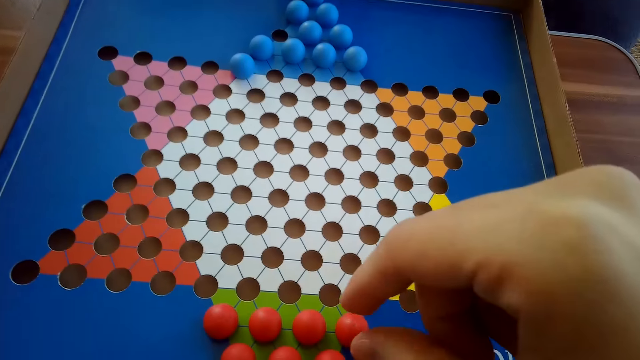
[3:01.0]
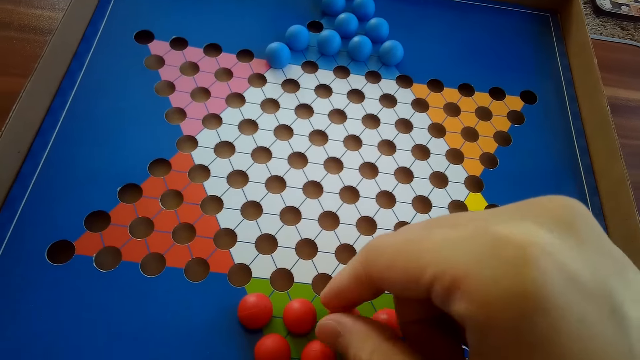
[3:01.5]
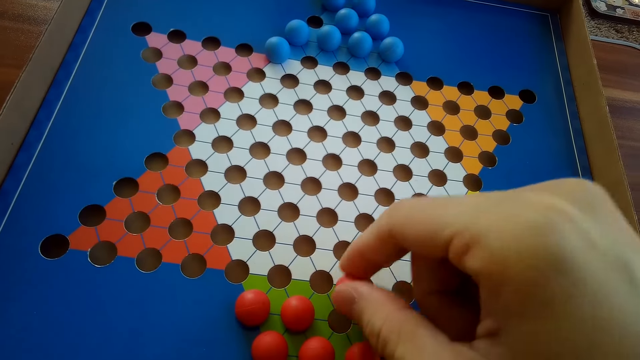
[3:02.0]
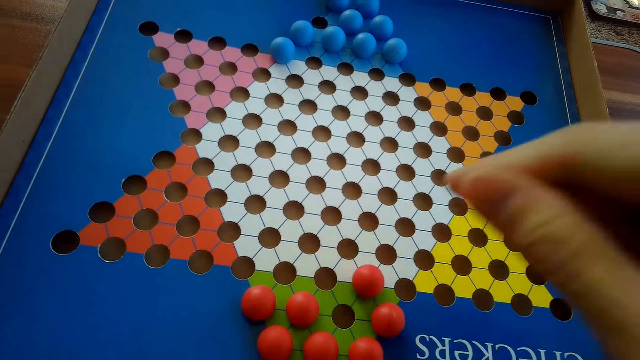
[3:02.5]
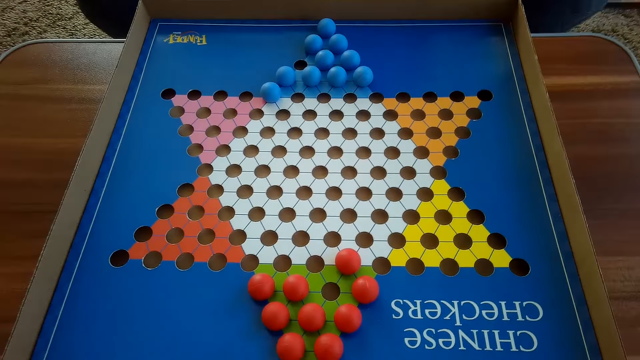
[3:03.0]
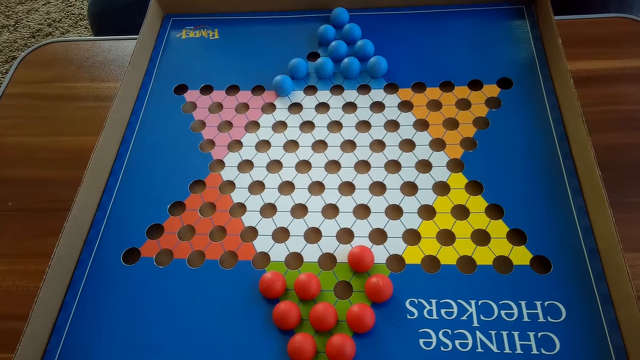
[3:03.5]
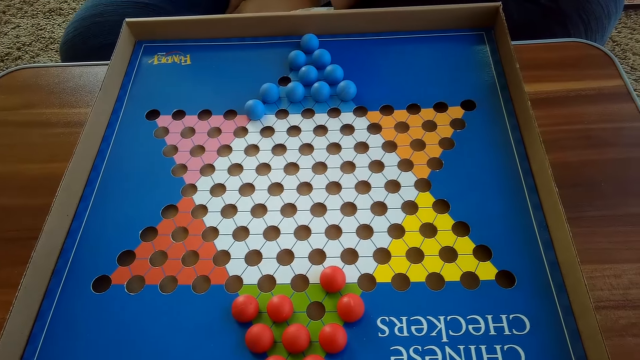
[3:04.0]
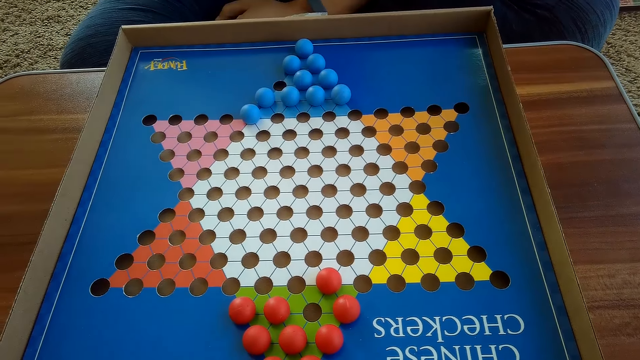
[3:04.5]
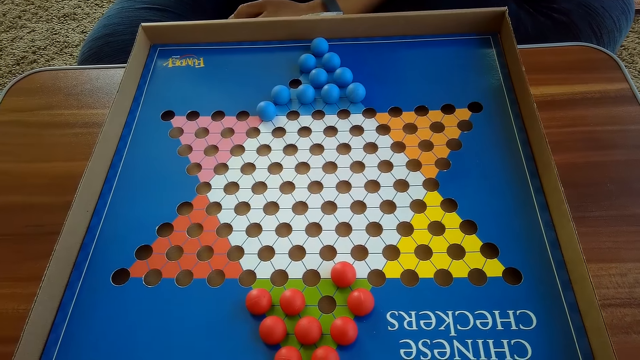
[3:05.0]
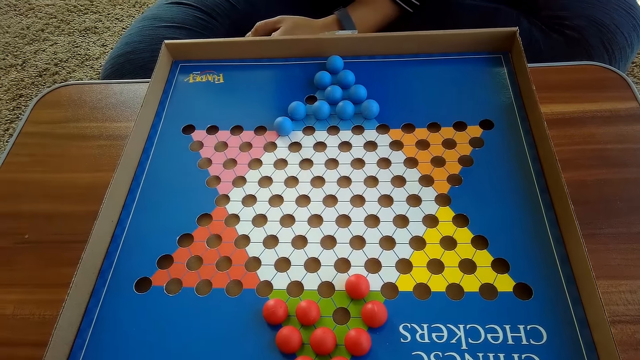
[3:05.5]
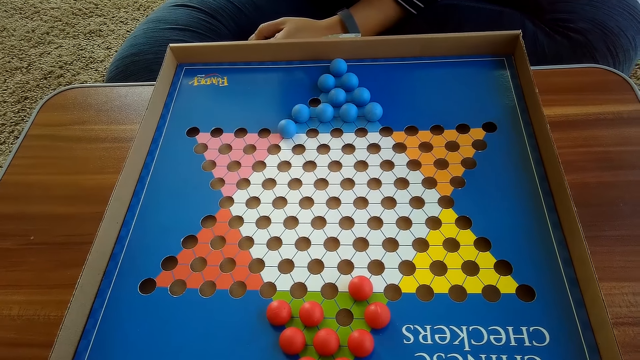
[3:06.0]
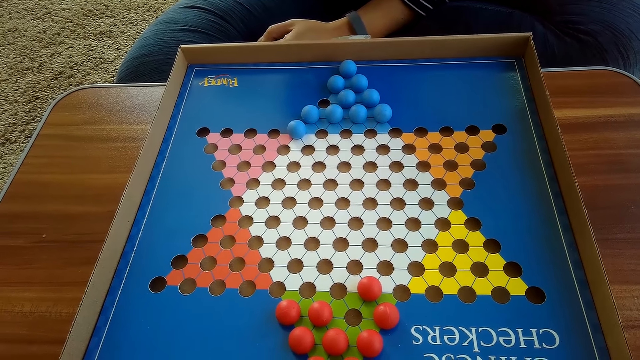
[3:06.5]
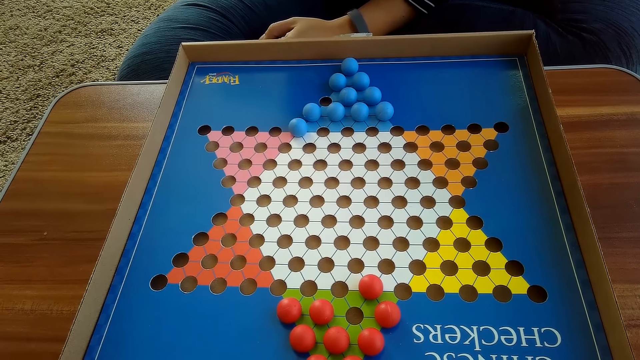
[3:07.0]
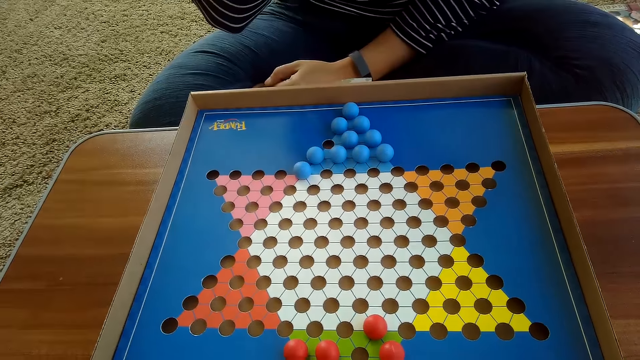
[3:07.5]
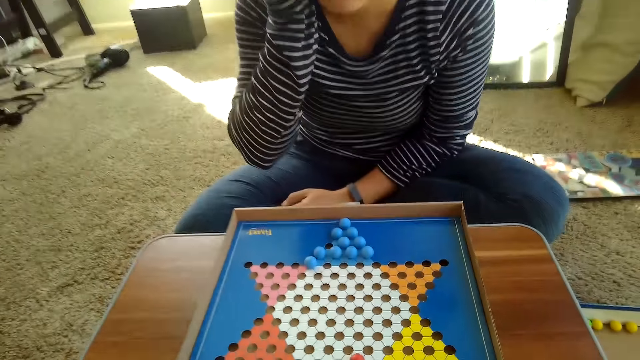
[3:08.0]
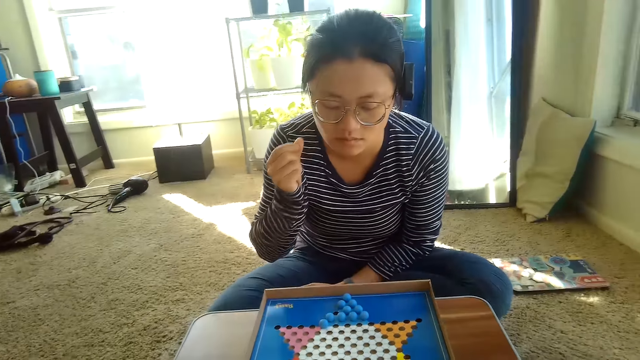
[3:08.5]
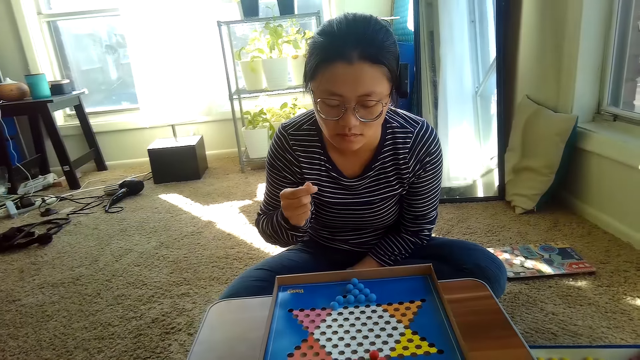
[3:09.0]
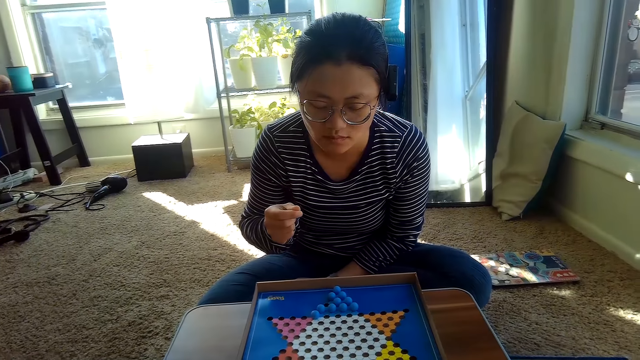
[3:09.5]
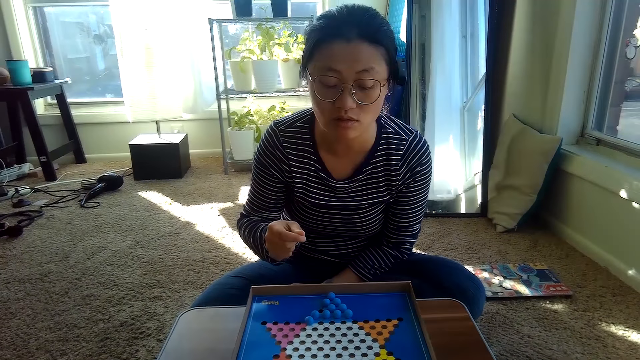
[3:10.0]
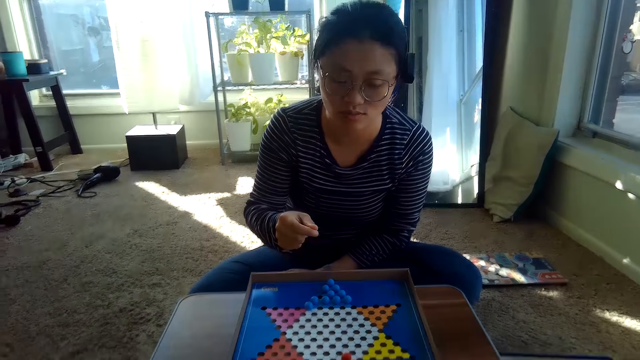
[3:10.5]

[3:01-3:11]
The camera wearer plays checkers and moves a ball. They interact with a person. They look at the game board. They talk to the person.

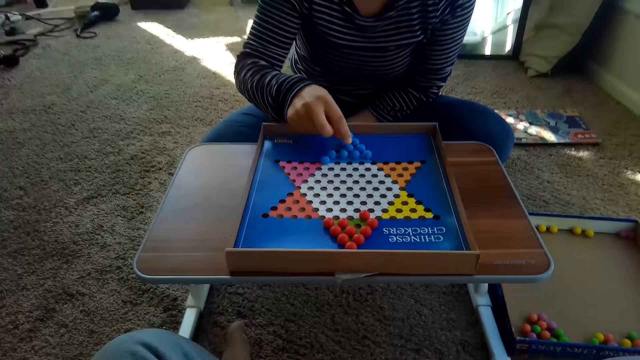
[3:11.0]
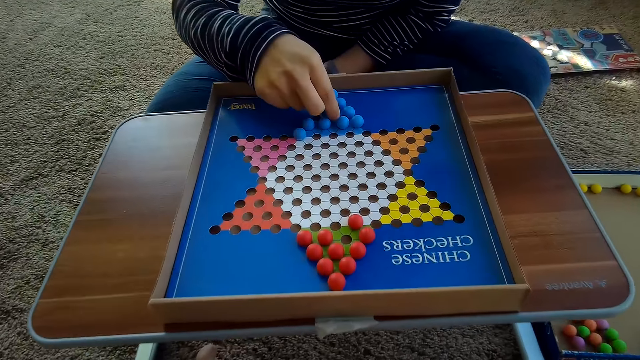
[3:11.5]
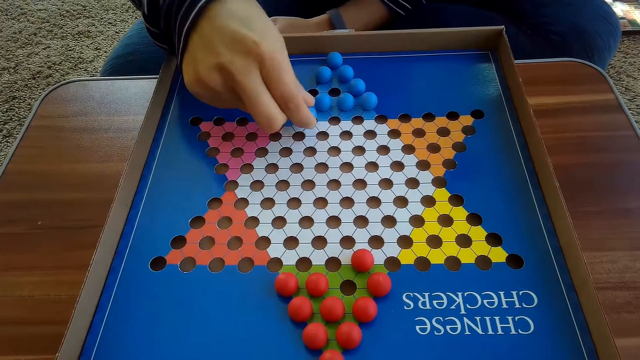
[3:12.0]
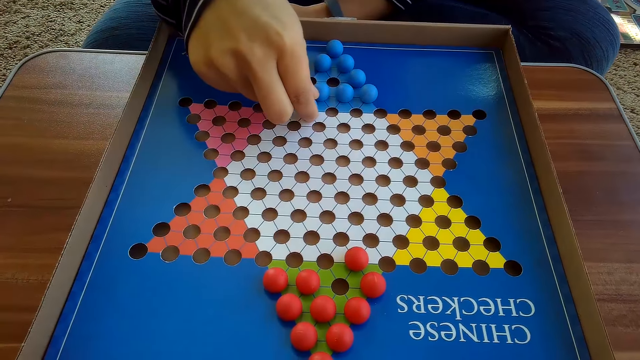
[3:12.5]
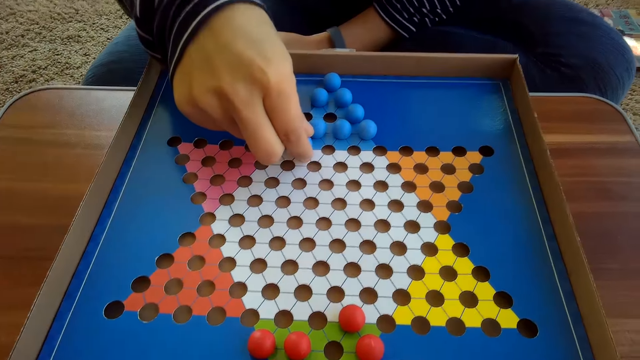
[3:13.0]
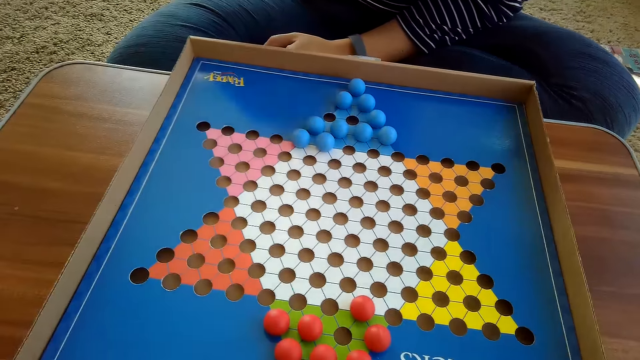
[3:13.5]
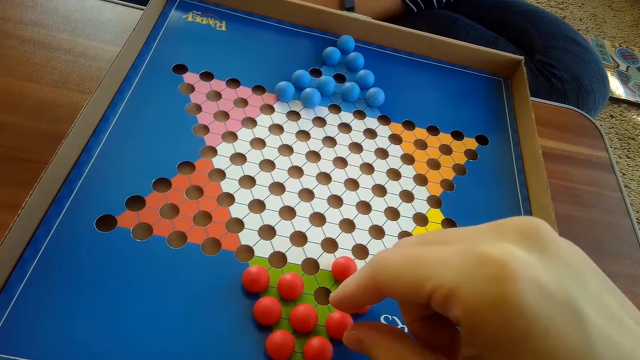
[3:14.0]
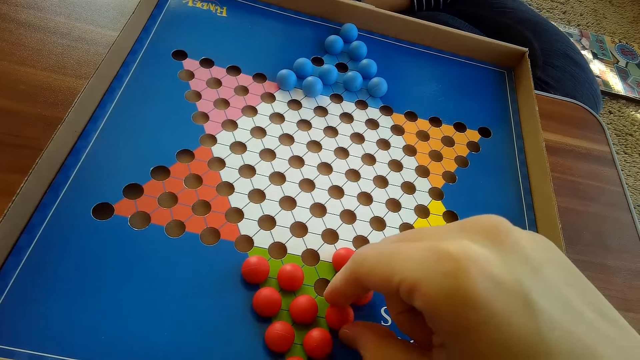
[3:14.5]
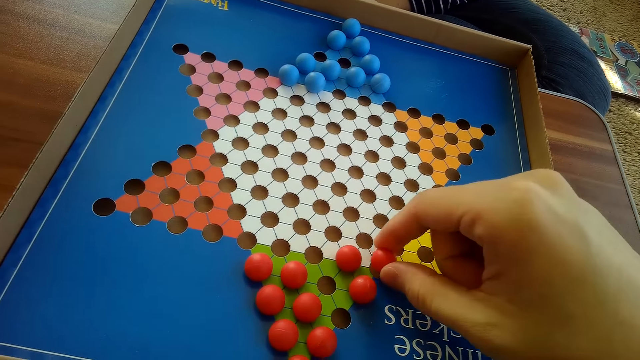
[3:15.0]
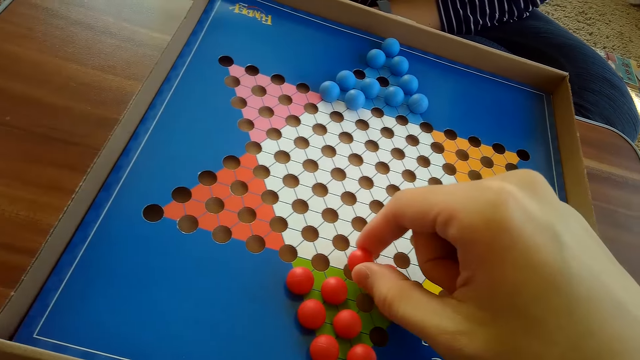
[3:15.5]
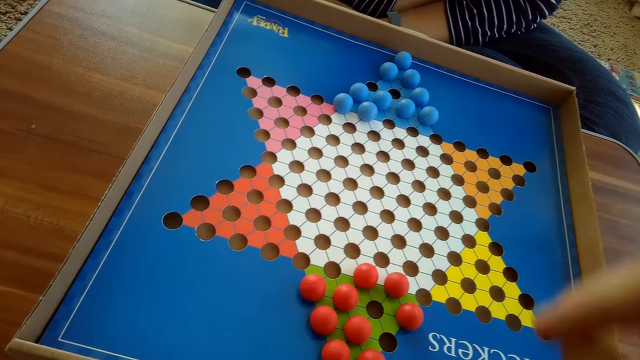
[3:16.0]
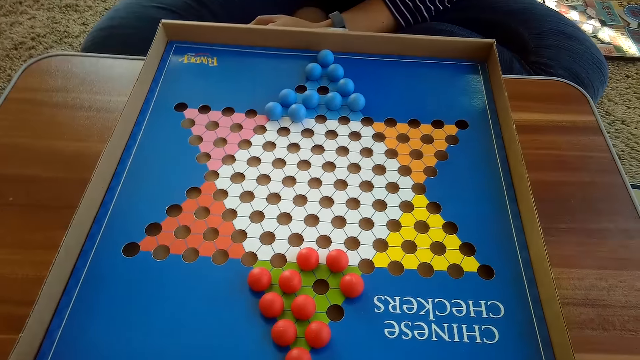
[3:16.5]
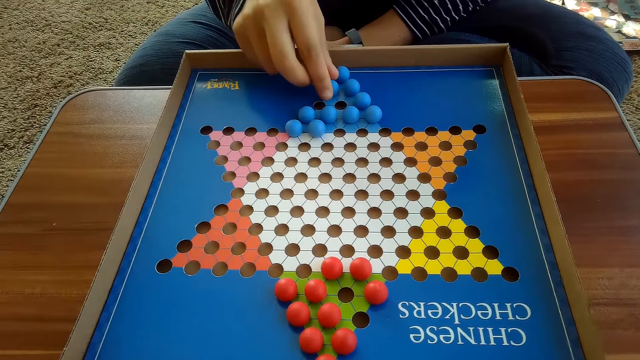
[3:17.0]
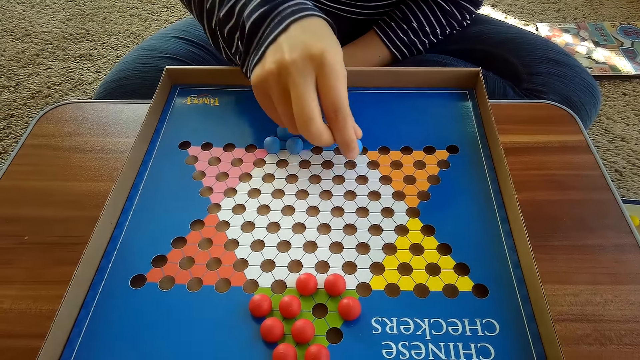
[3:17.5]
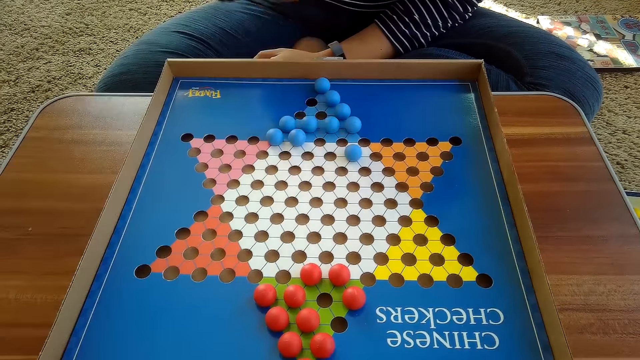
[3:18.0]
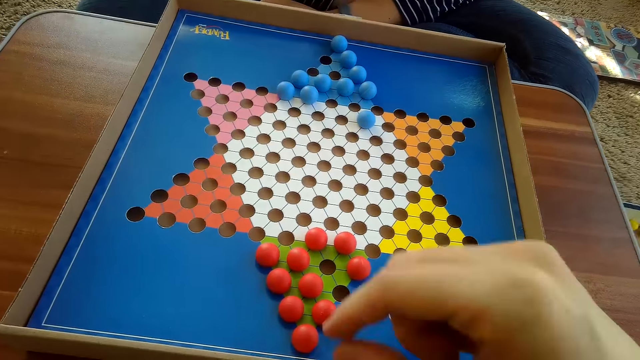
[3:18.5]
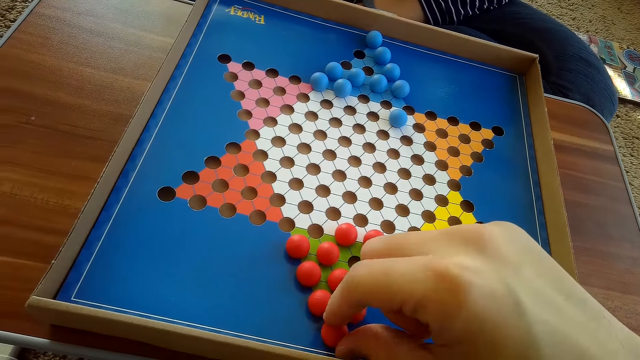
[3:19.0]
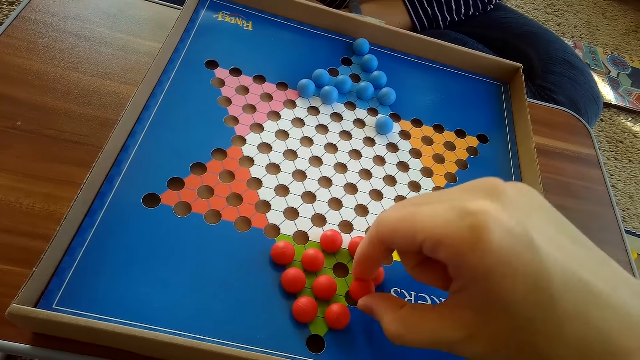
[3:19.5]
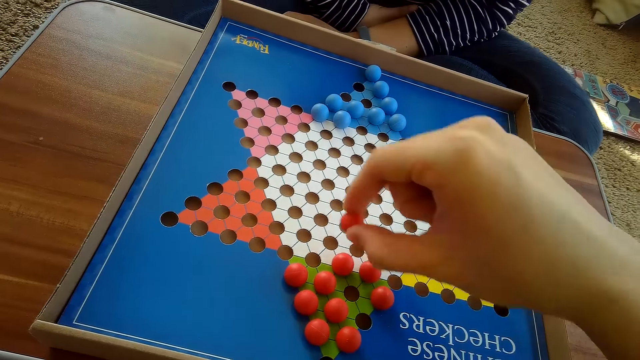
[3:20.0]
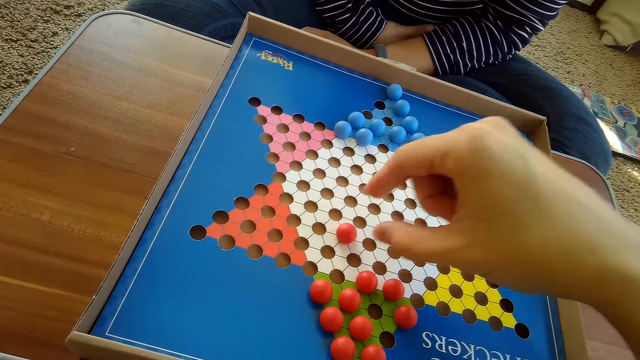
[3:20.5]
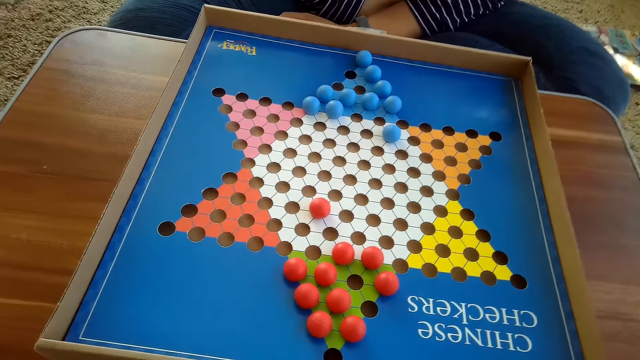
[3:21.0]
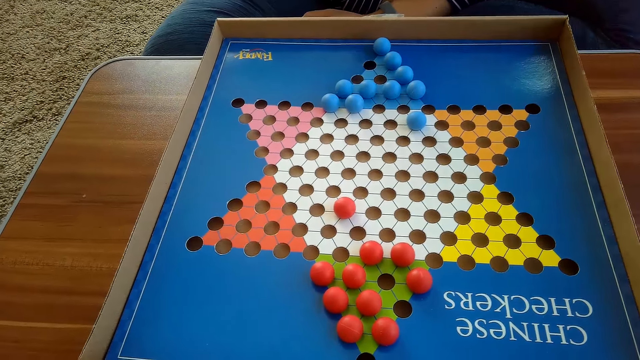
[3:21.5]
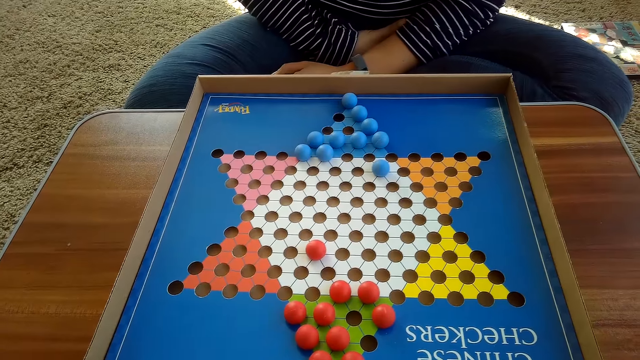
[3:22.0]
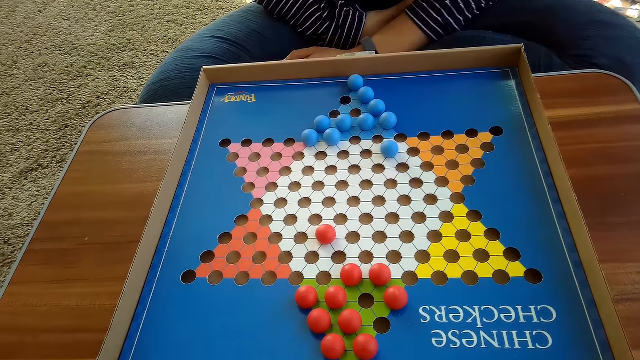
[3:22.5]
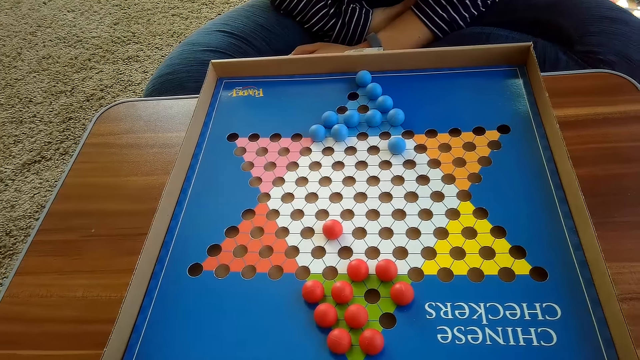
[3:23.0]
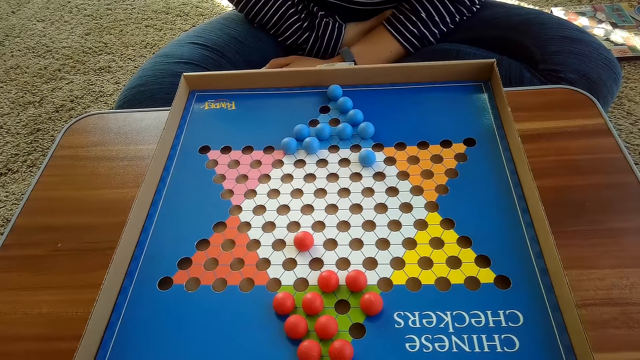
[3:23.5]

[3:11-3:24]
A person plays checkers and moves a ball. The camera wearer plays checkers and moves a ball. The person plays checkers and moves a ball. The camera wearer plays checkers and moves a ball. They stare at the box. They look at the game board.
